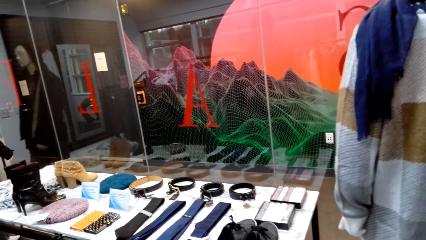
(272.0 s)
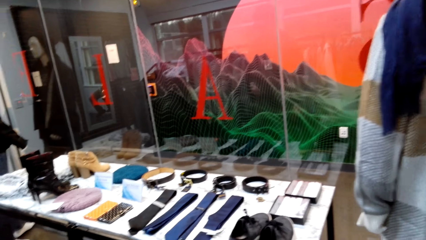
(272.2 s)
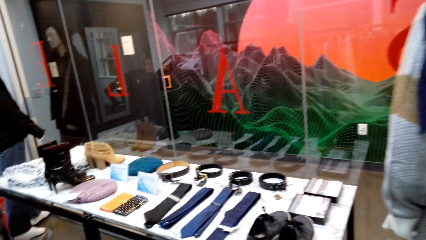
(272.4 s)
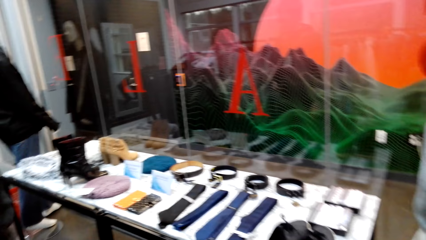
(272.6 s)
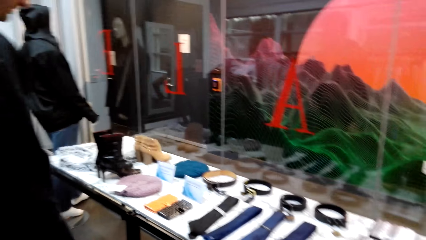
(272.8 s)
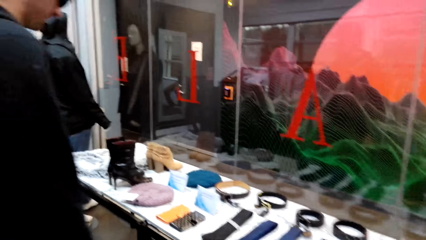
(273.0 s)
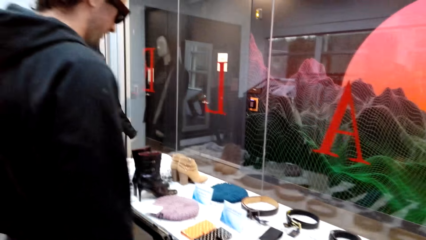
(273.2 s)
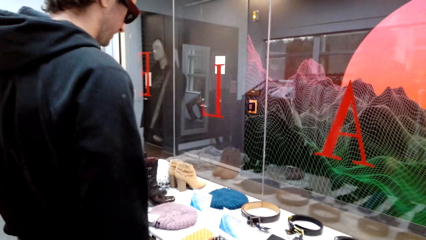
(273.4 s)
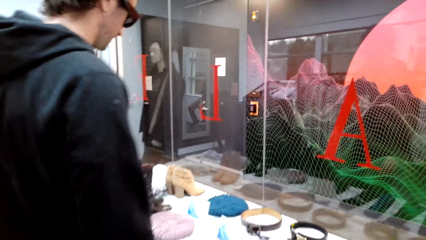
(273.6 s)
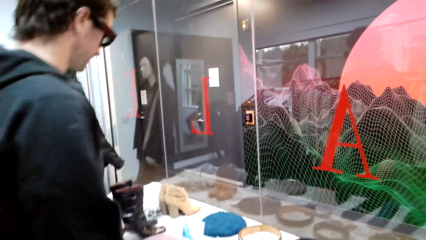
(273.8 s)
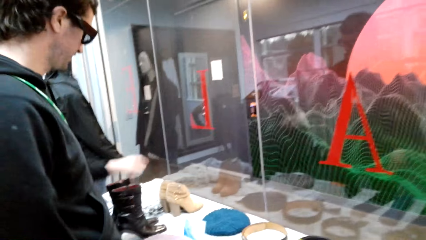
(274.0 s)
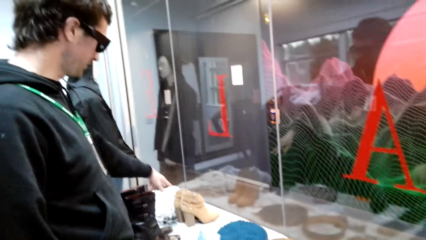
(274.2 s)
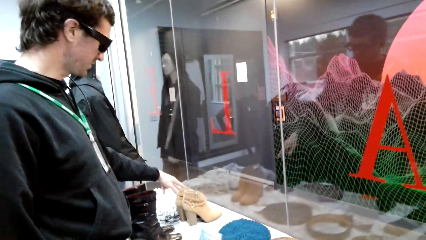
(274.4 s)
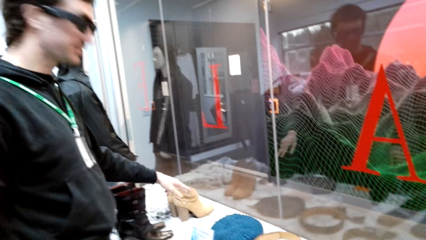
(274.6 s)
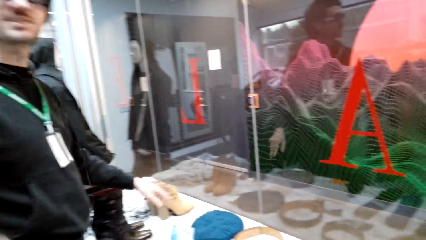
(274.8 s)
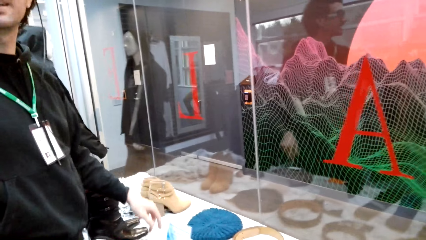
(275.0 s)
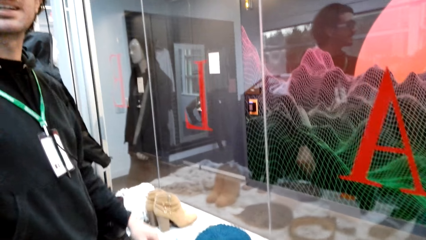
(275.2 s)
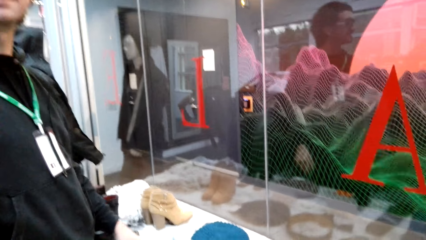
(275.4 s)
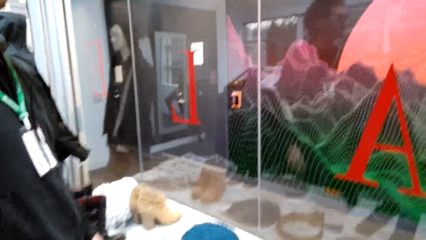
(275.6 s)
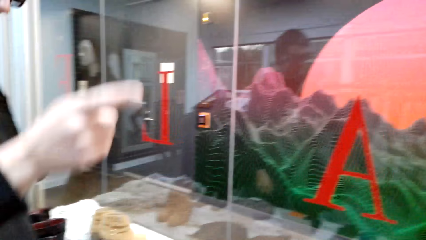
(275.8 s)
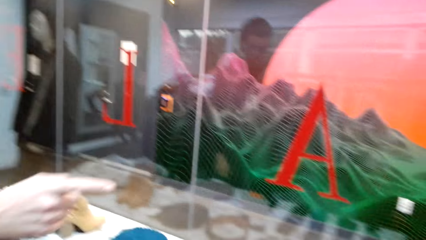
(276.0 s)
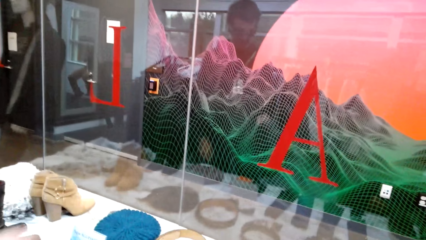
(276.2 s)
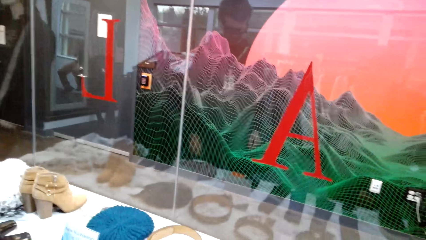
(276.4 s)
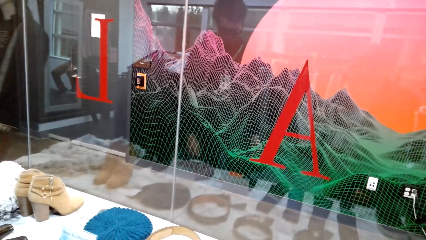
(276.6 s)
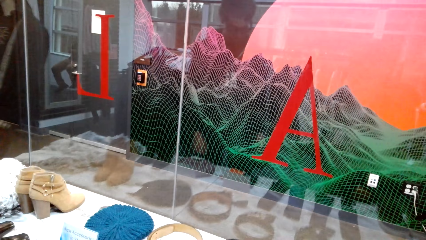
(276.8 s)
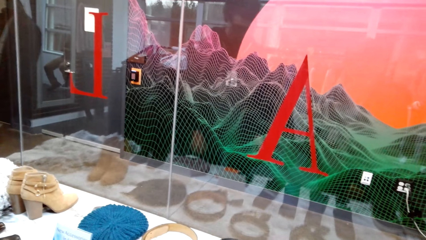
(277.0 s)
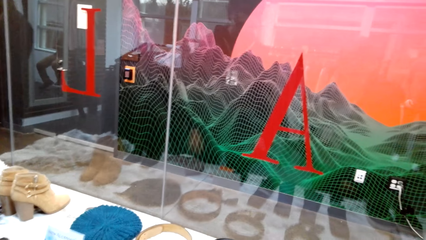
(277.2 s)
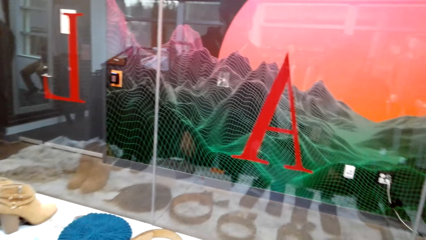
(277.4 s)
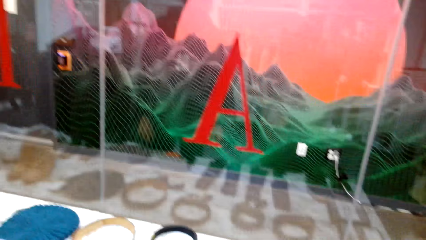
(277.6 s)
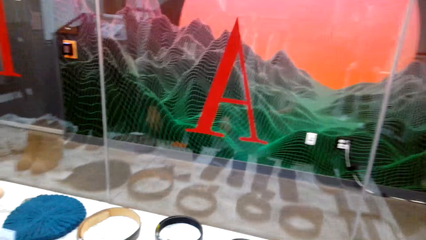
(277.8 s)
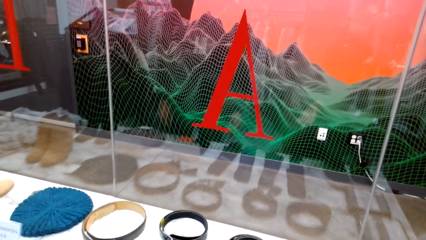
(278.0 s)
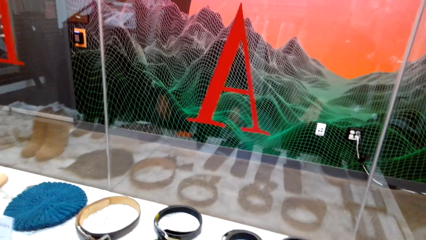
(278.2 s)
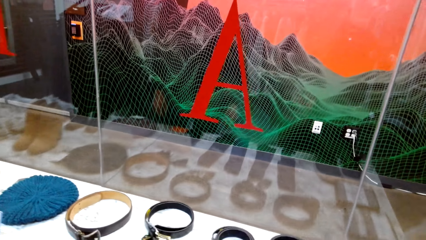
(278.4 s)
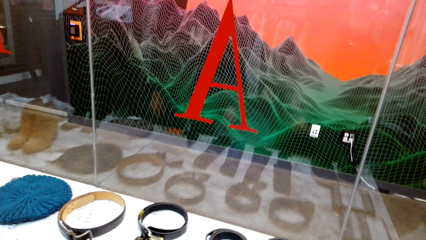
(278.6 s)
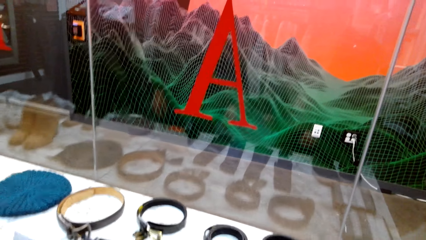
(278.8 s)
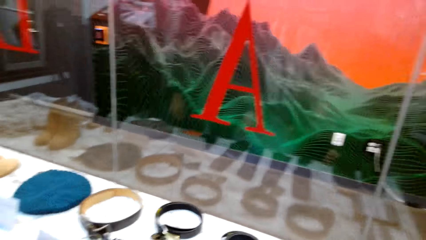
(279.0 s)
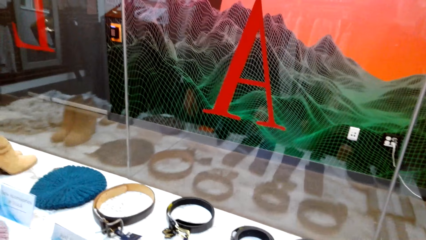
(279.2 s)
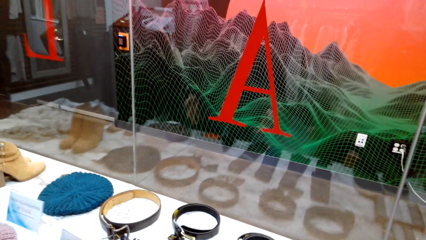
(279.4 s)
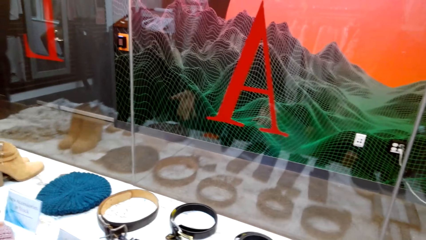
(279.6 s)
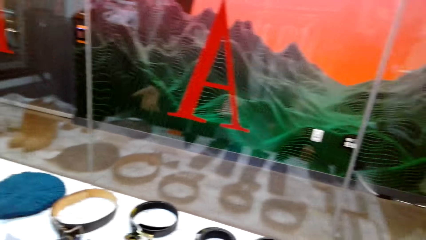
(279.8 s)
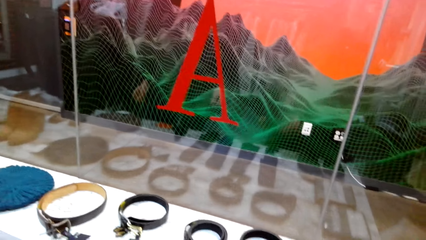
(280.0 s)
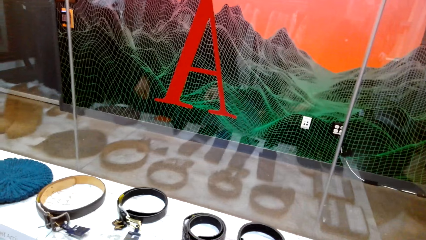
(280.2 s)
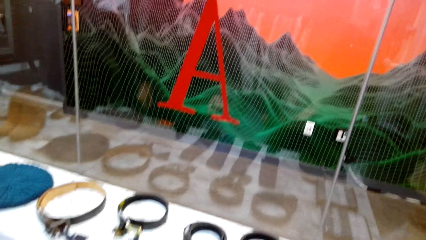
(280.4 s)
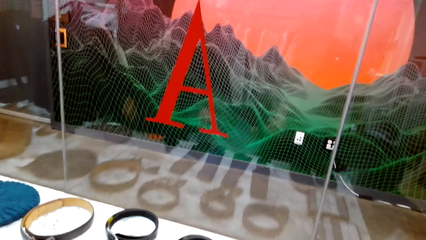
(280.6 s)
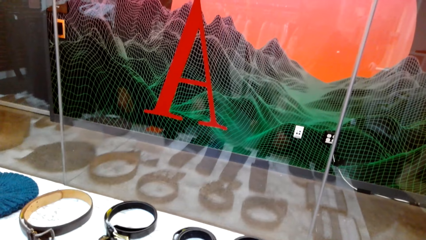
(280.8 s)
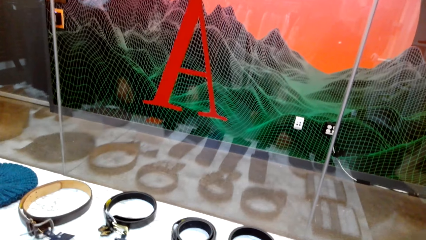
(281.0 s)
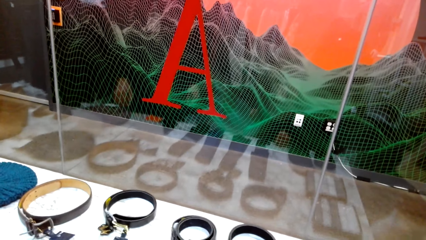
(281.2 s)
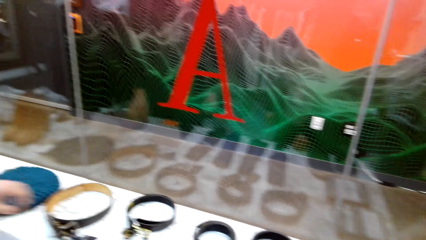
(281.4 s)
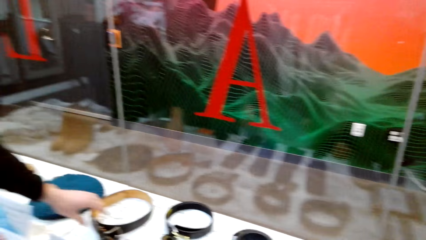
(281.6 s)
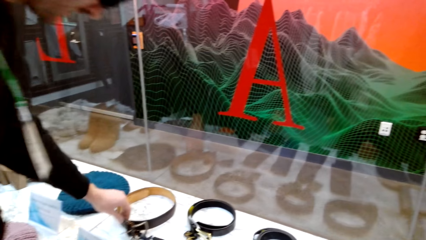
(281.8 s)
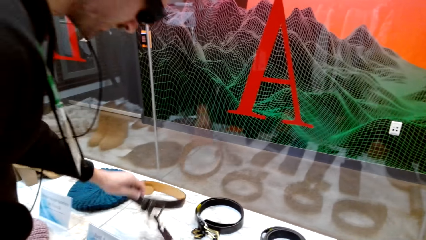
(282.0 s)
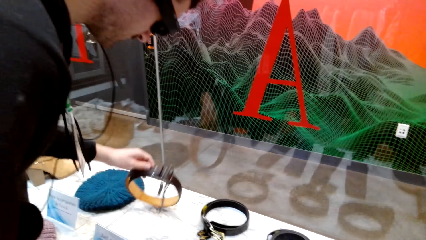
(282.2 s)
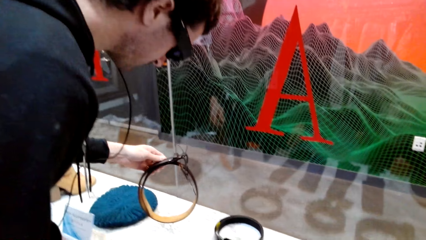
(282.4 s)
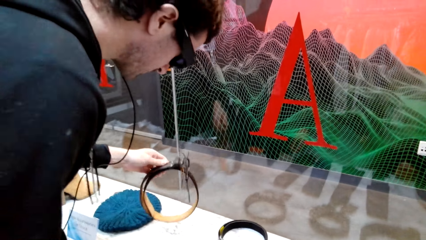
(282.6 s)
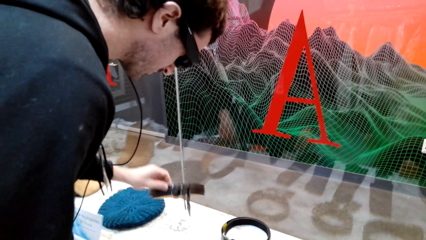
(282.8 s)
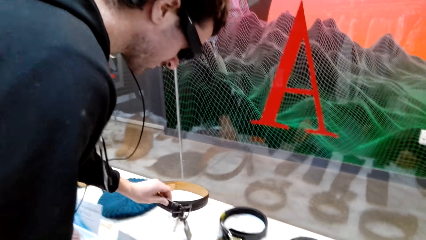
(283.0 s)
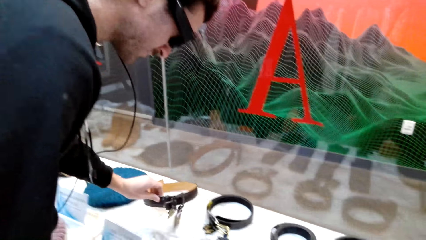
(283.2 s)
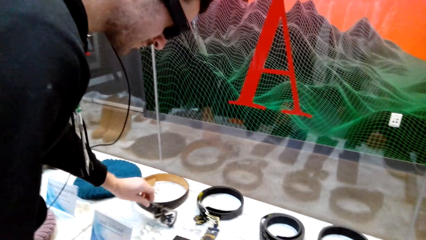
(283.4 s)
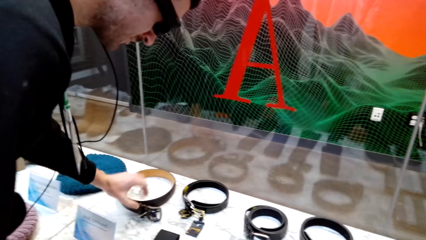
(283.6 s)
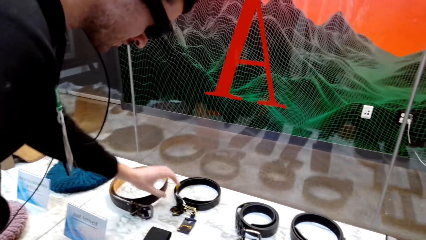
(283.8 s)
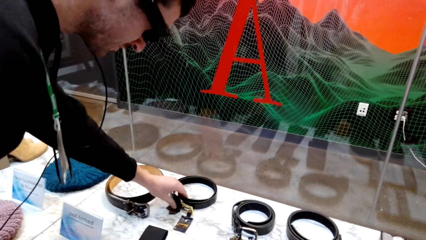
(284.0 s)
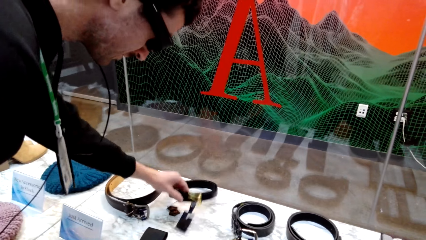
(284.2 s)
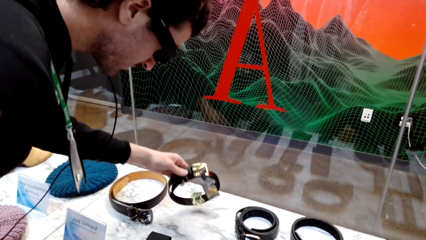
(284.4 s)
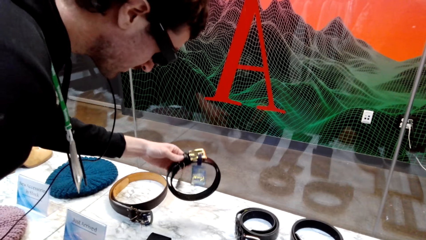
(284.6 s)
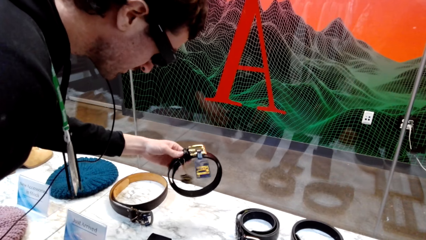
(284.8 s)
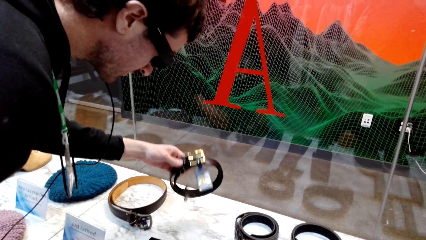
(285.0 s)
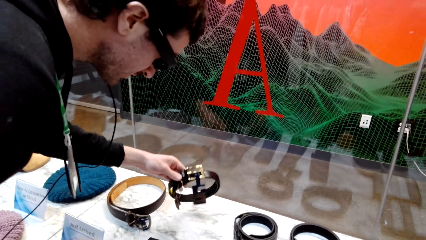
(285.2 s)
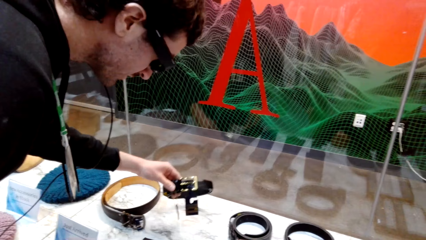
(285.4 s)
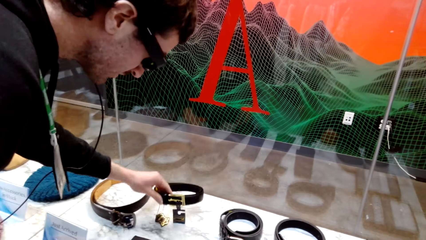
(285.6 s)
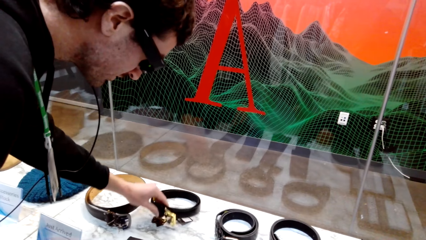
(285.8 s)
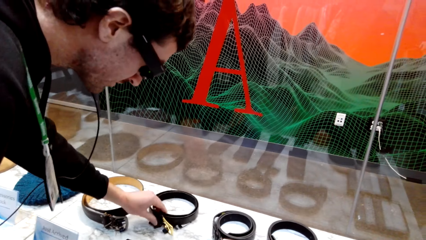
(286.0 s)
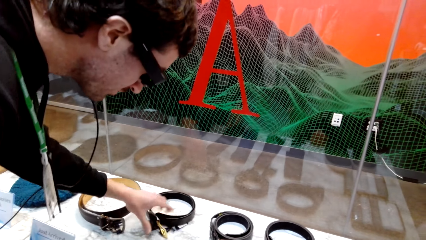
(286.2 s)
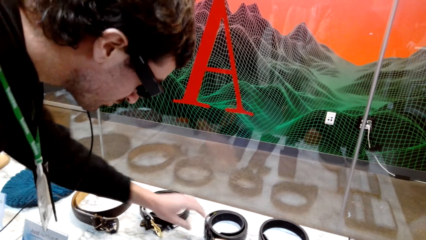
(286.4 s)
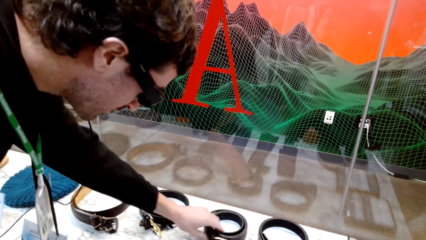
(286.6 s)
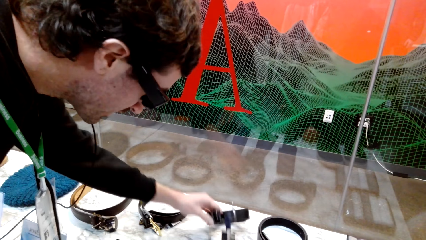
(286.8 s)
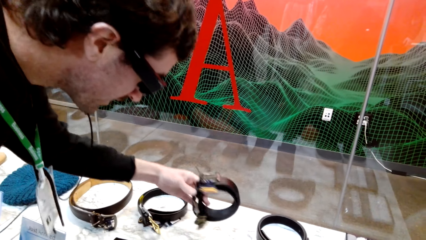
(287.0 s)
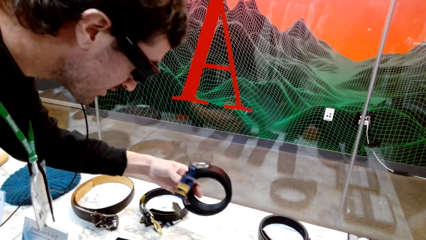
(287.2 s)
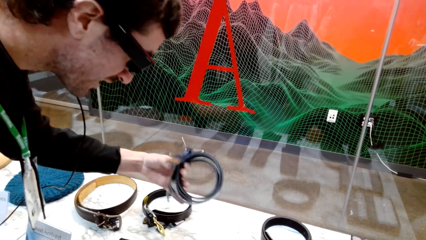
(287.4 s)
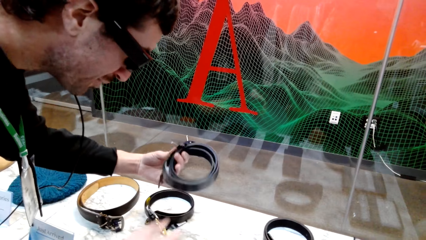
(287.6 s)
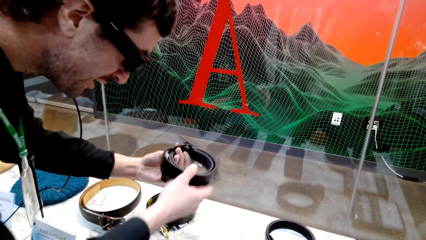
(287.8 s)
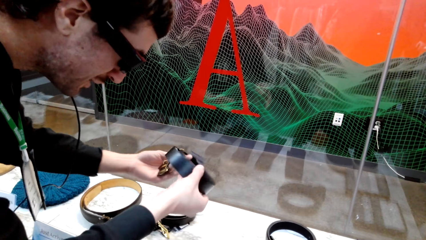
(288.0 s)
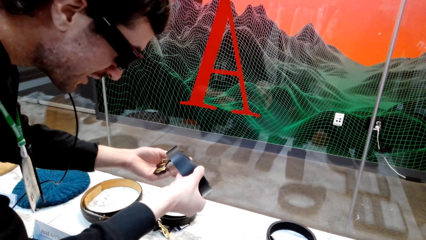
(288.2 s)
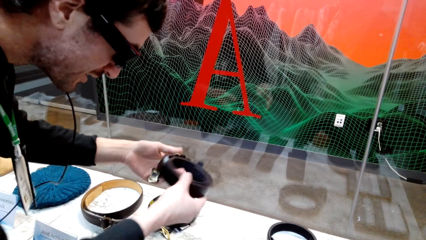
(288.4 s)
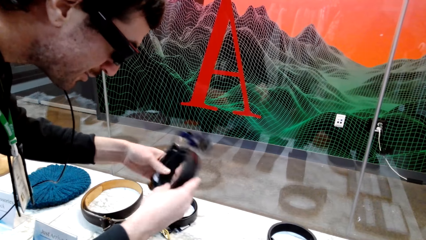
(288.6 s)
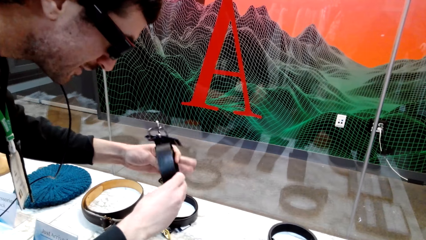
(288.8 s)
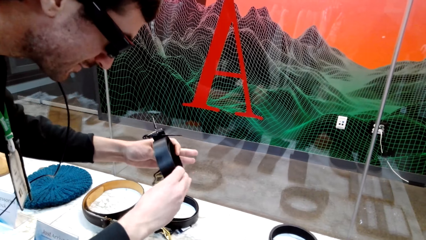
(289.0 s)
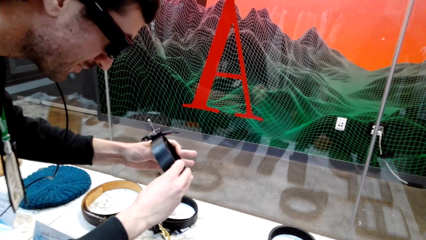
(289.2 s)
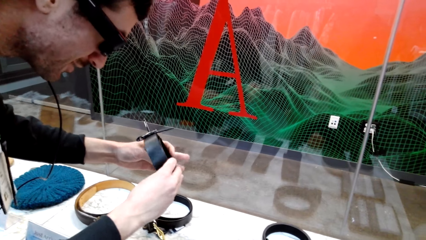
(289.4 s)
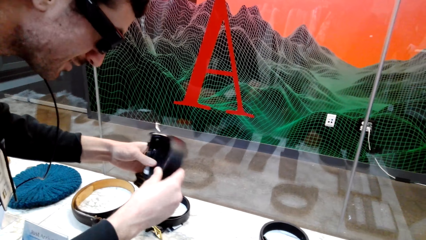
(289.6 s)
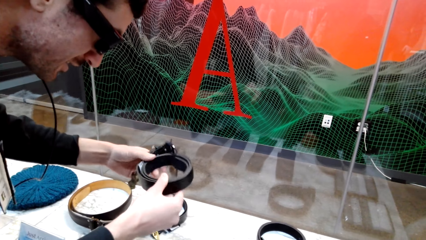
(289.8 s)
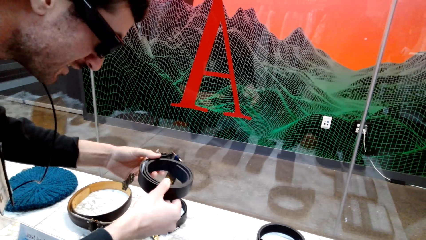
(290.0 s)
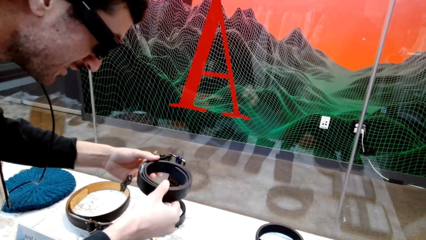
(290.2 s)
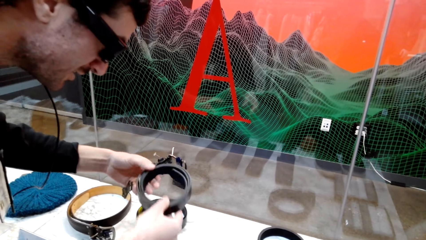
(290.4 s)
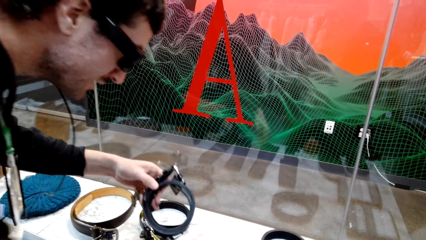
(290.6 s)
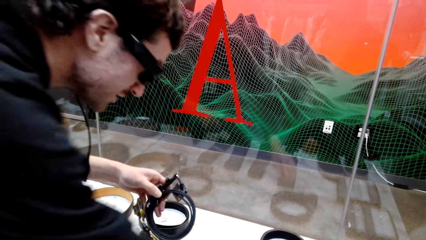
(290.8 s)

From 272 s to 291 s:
A male points at the shoes. The male converses with the camera wearer. The male does a hand movement. The male converses with the camera wearer. The male picks a belt from the display. The male looks at the belt. The male places the belt on the display. The male picks a belt from the display. The male looks at the belt. The male places the belt on the display. The male picks a belt from the display. The male converses with the camera wearer. The male holds the belt with both hands and tilts the belt with both hands.
